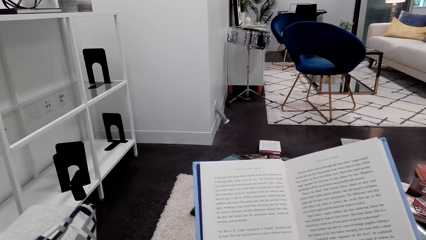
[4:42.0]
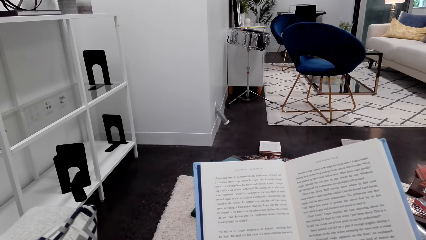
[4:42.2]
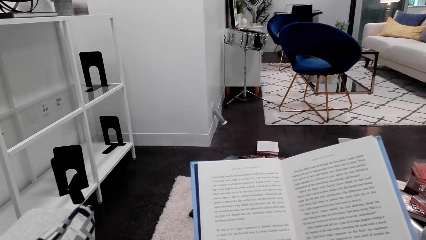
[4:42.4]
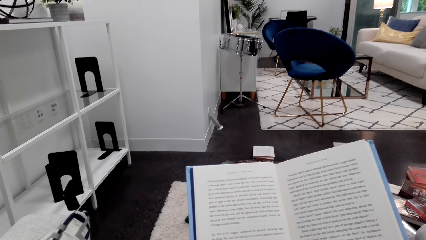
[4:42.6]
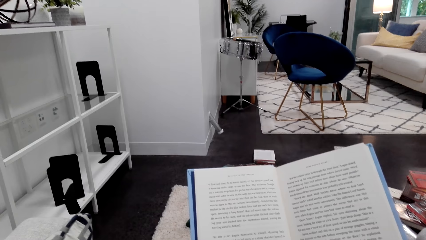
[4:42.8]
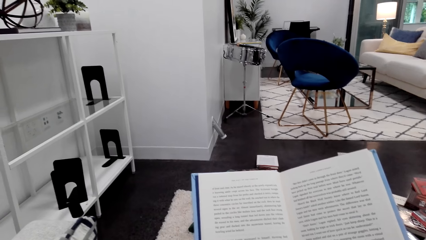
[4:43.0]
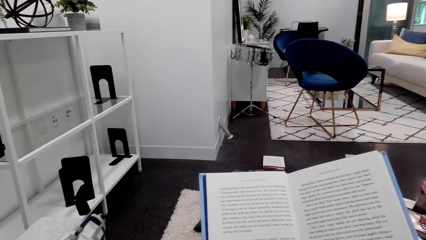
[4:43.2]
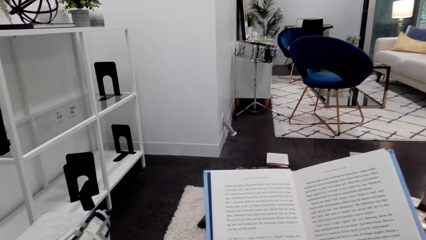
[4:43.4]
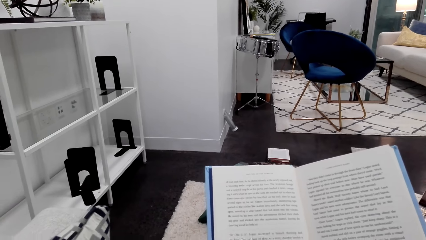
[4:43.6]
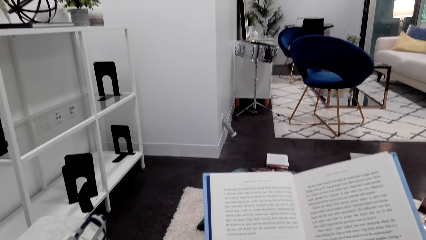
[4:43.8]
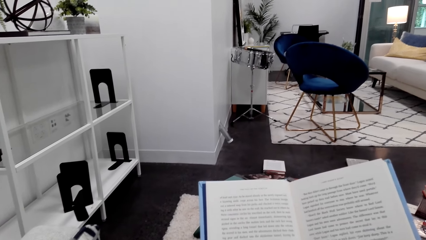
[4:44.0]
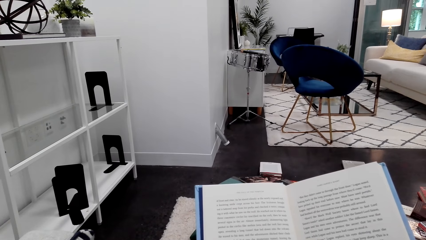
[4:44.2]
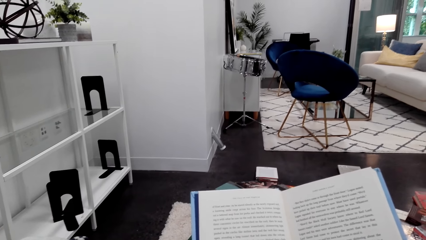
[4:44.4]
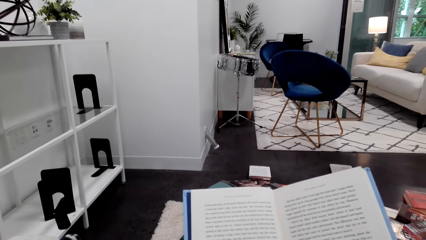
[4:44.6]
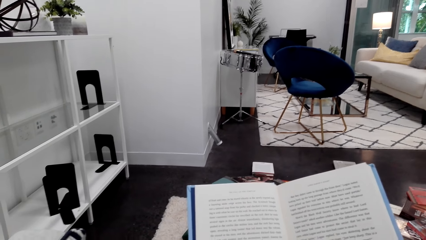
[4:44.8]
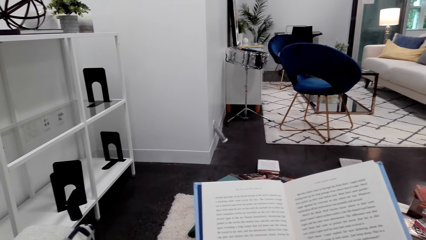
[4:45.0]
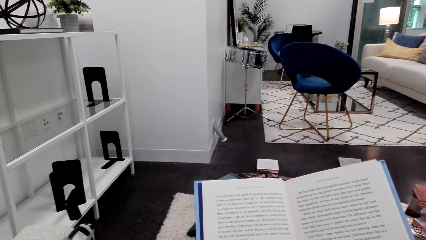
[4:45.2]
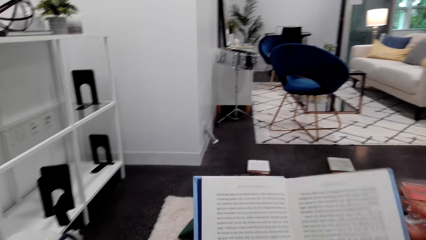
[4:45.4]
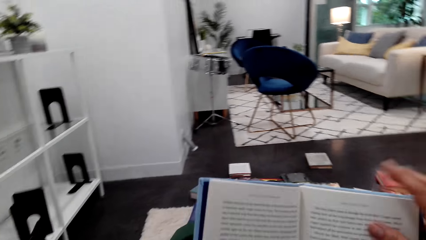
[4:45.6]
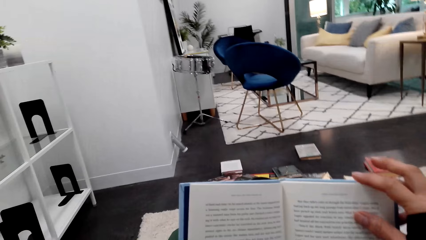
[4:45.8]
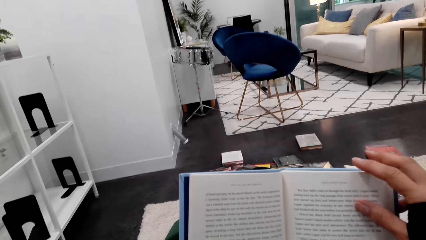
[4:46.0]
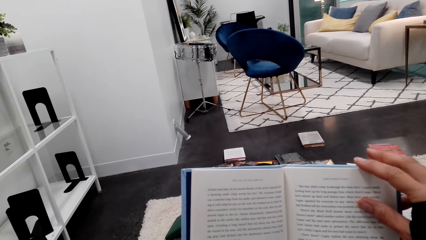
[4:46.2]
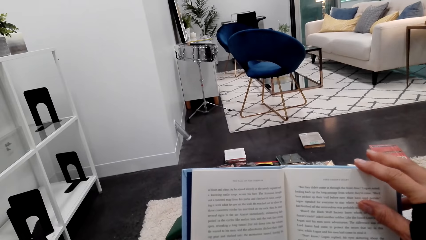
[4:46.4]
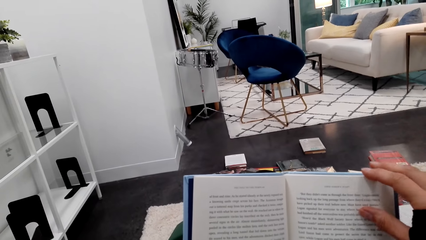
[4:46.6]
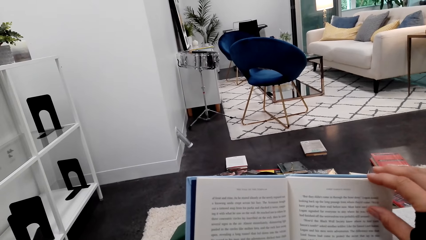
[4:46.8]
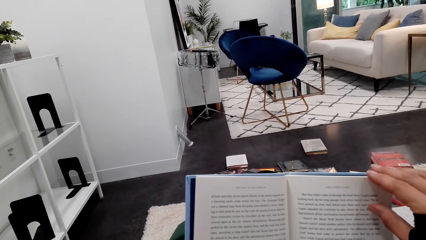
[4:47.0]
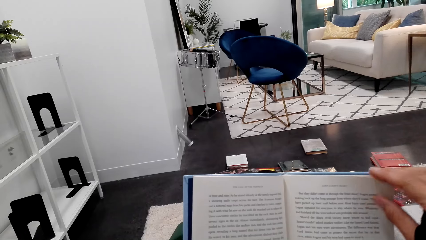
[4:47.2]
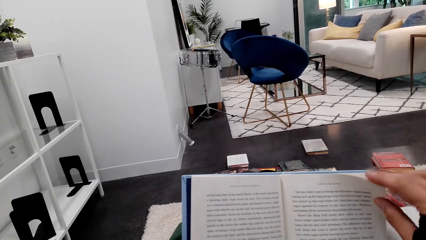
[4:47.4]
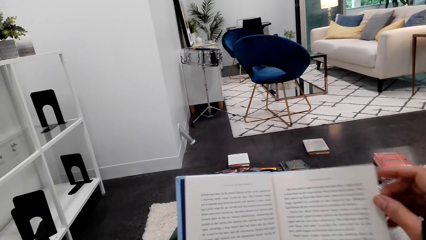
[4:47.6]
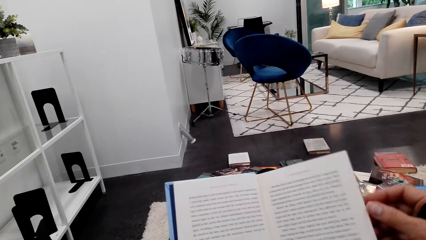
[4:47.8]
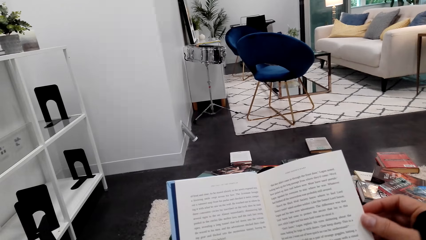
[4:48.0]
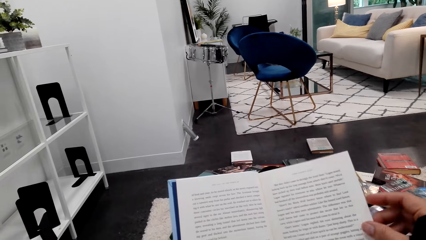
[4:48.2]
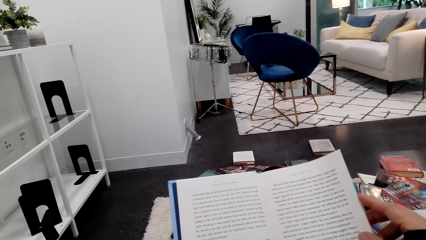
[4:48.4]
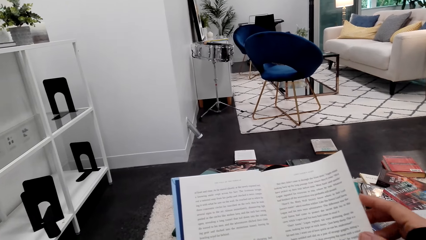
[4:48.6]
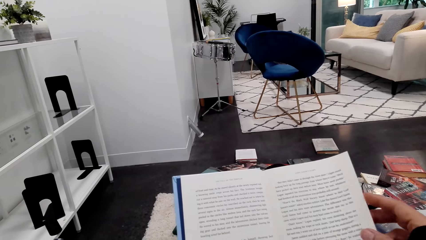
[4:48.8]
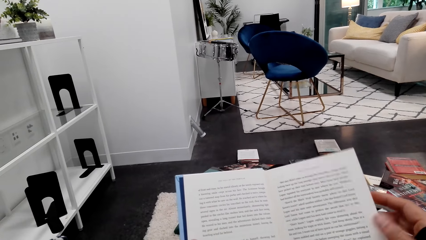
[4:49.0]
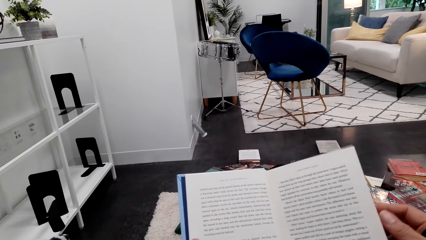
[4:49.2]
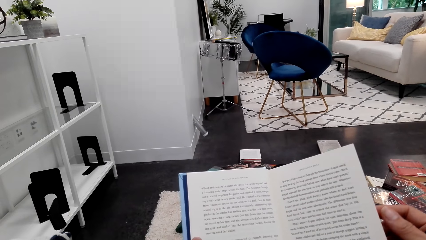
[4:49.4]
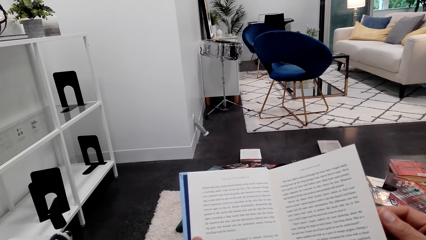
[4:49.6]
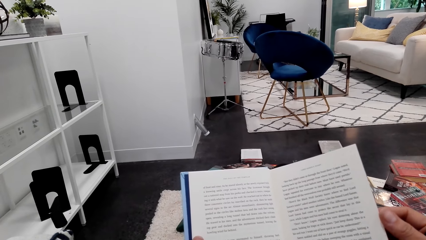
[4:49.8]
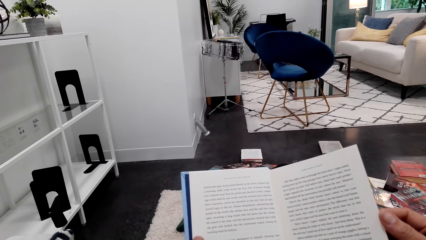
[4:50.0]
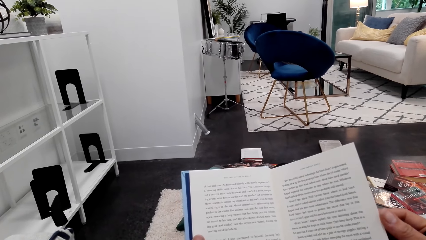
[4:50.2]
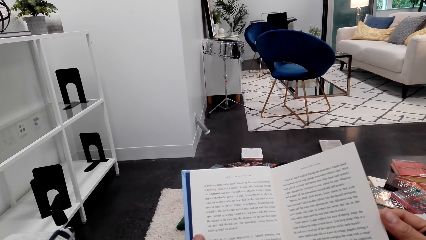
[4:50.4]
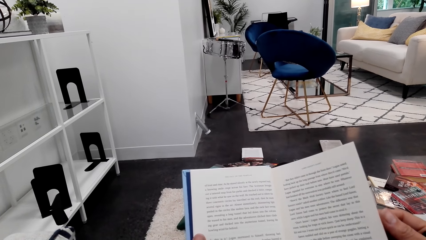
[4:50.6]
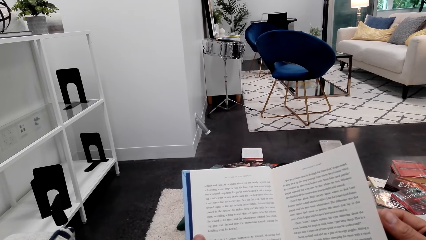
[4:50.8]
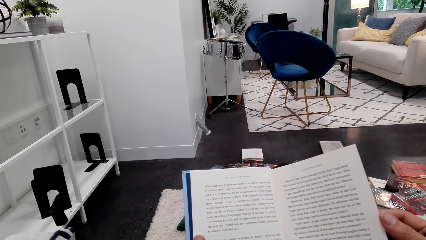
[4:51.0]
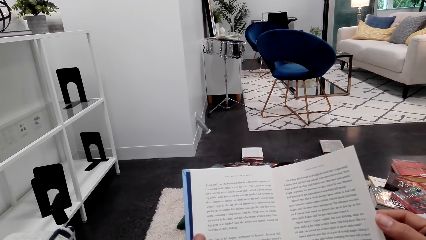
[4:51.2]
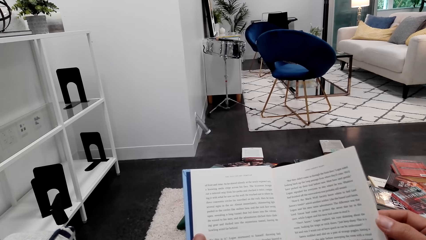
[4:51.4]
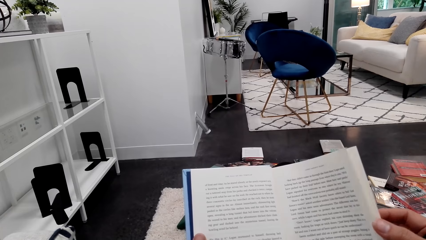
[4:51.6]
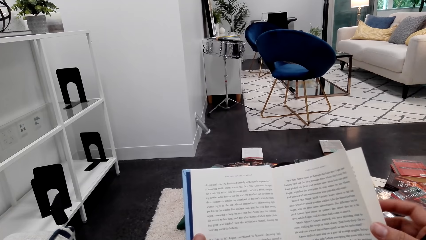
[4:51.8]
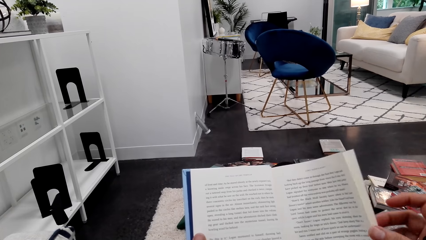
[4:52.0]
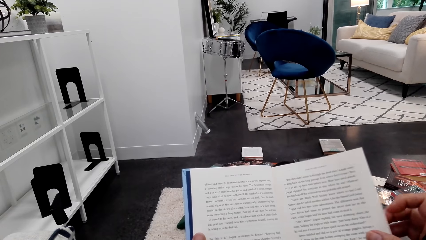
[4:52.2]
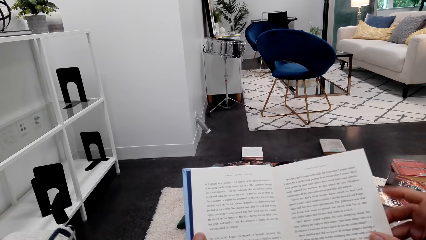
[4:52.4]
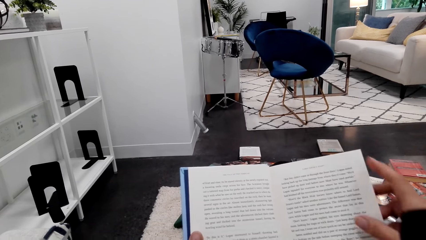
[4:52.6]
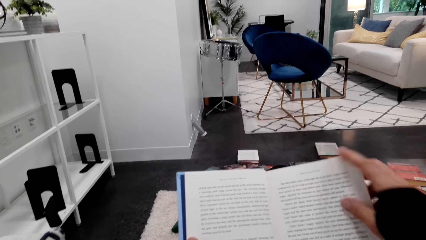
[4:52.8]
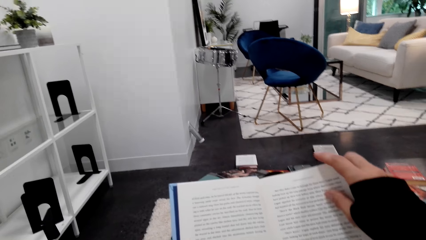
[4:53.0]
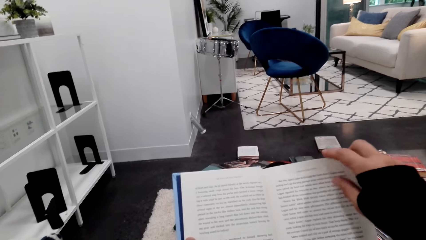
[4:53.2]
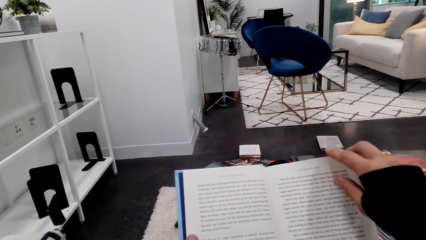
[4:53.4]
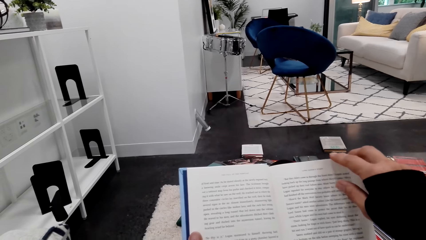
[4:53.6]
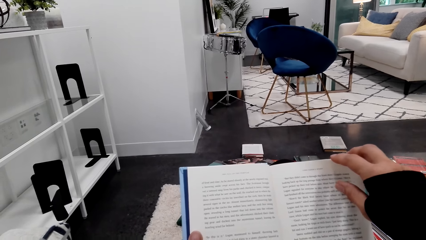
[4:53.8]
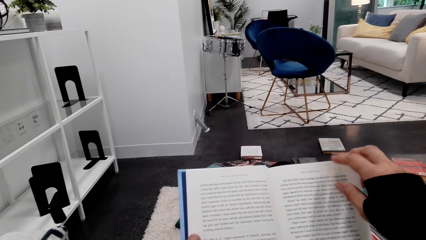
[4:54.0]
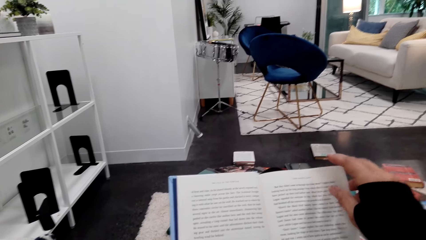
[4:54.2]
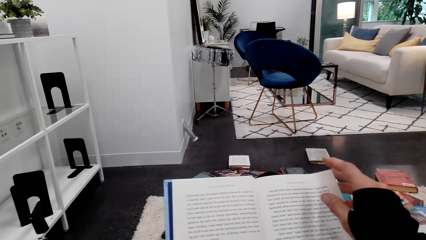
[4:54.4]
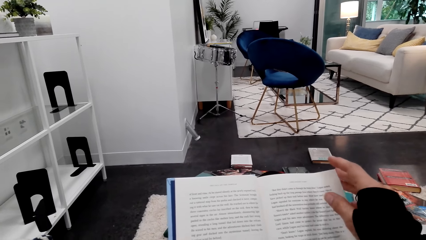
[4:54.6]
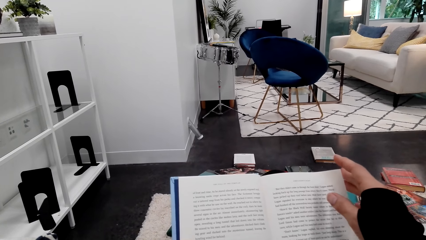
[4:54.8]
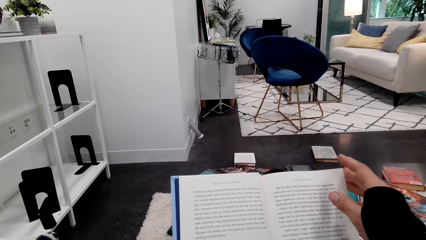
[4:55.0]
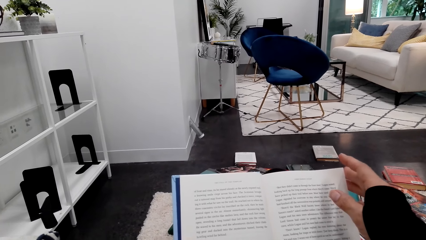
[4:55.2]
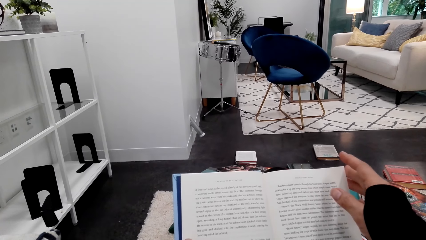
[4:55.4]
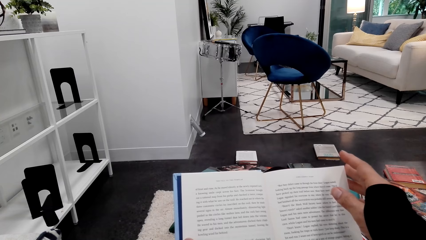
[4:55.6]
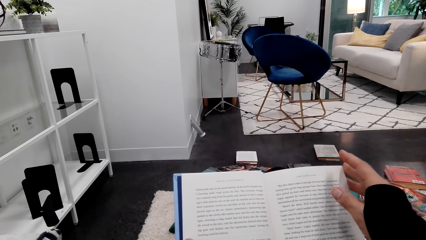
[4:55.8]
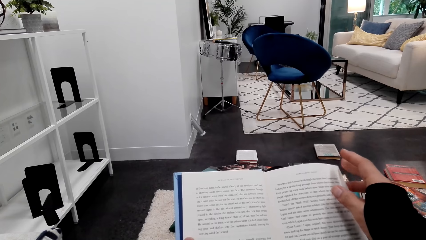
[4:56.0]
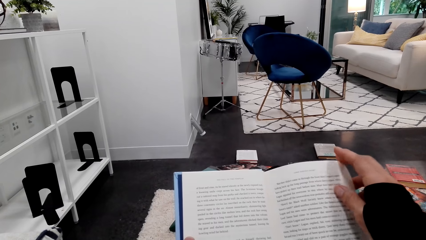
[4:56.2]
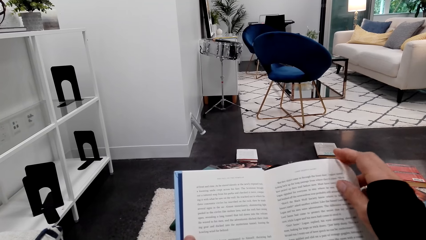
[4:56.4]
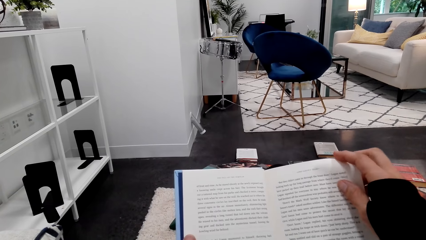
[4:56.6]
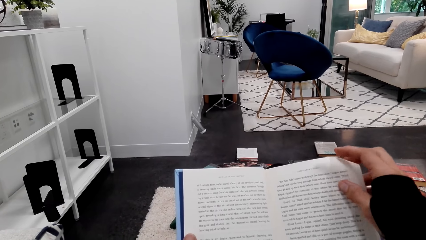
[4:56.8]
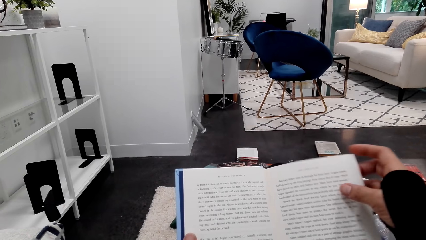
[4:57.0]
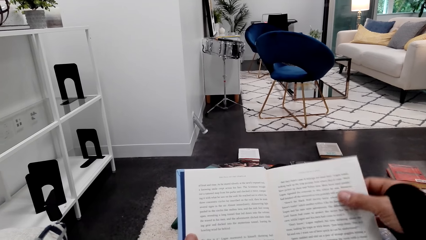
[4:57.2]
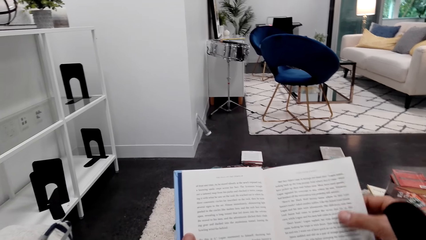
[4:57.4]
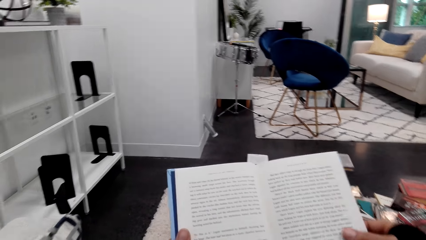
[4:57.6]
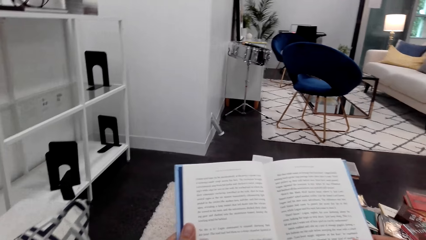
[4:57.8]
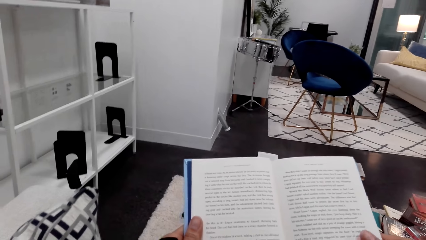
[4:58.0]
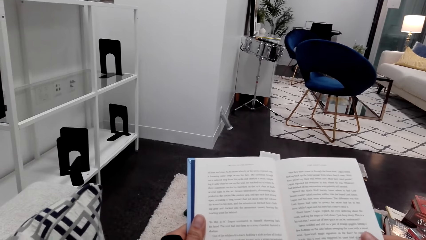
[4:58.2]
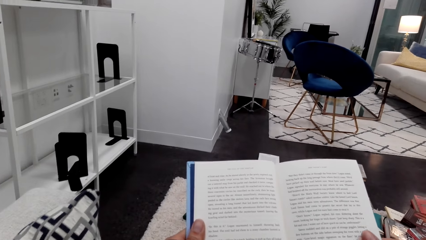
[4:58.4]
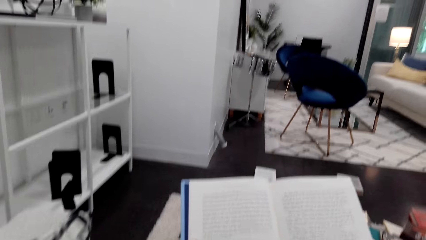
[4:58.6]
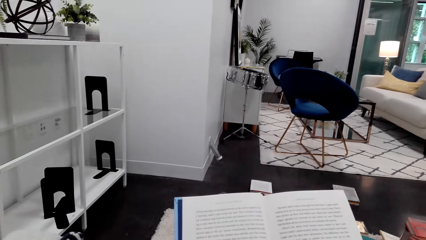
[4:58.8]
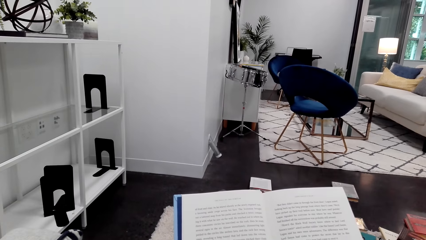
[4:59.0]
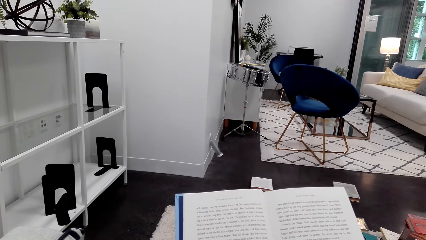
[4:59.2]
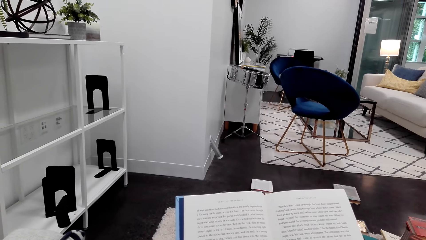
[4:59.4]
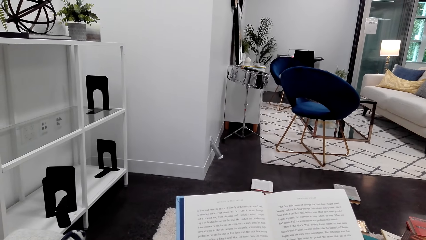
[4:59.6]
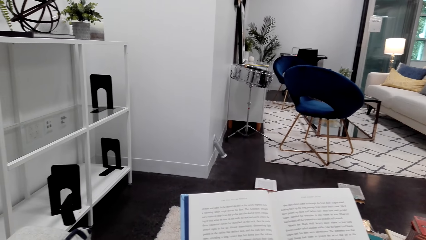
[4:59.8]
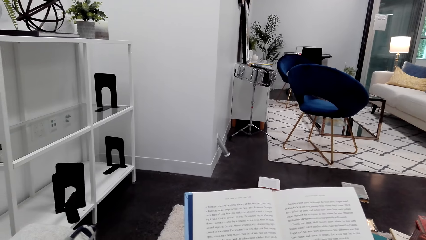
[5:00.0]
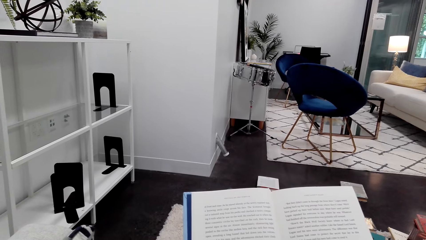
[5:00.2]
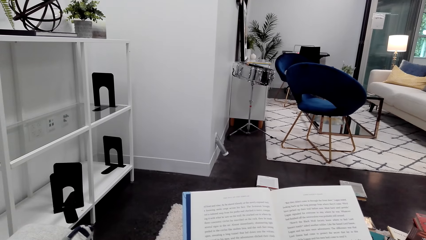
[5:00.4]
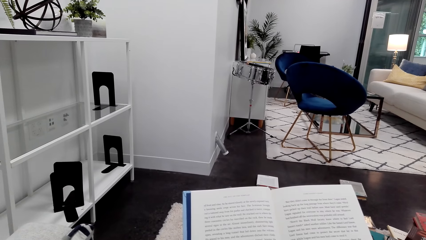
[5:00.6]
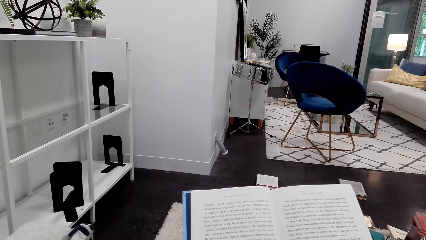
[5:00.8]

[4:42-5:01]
The camera wearer holds the page of the book with the right hand. They move their hand. They read the book. They stare at the book. They move their hand around the book page.
